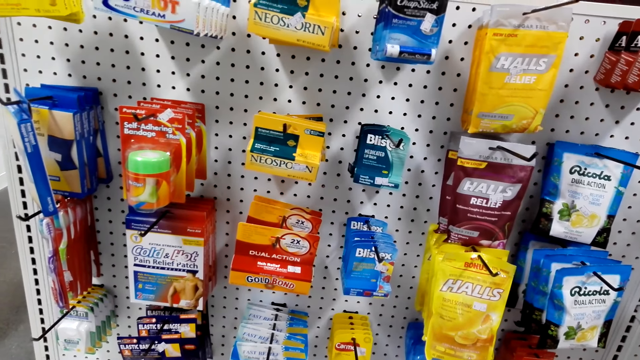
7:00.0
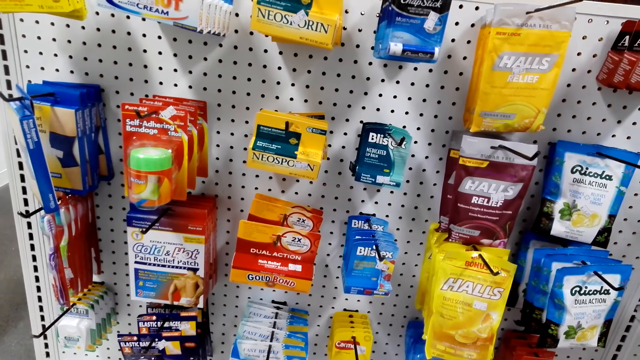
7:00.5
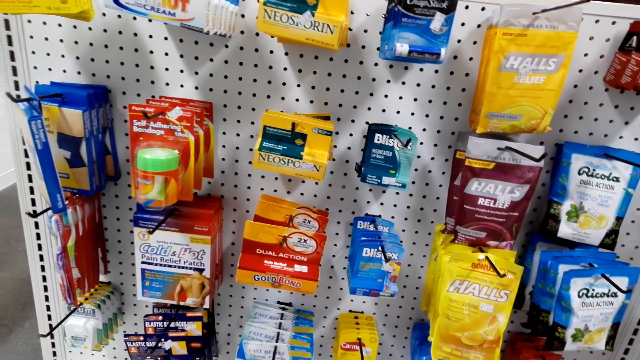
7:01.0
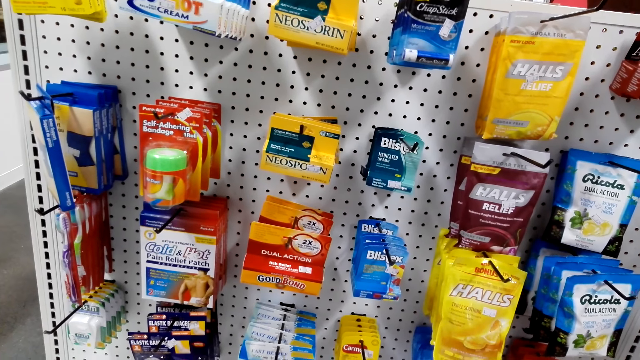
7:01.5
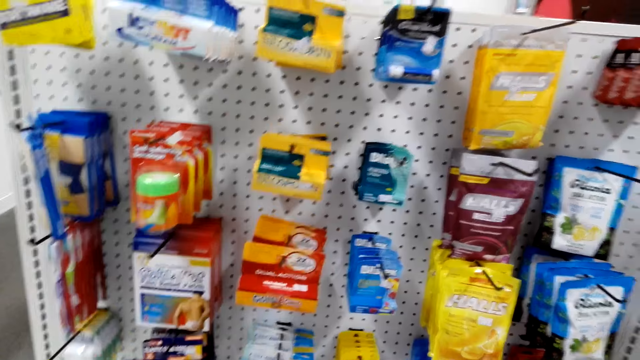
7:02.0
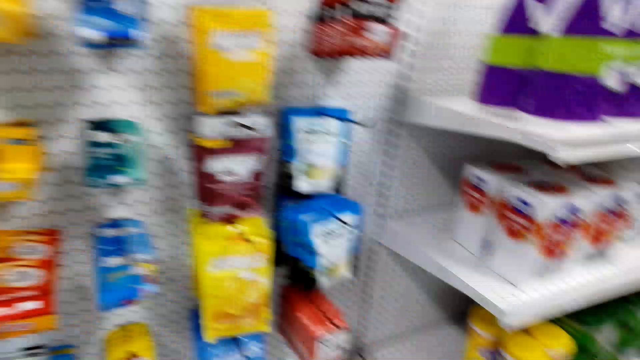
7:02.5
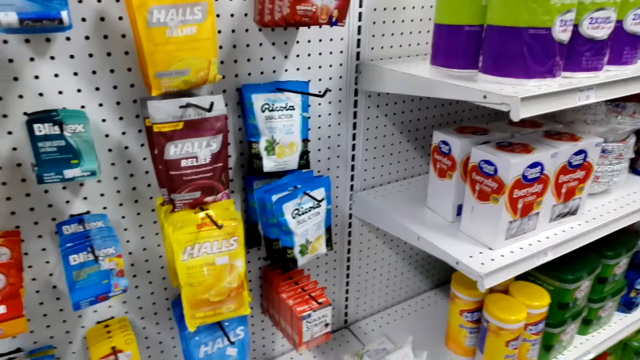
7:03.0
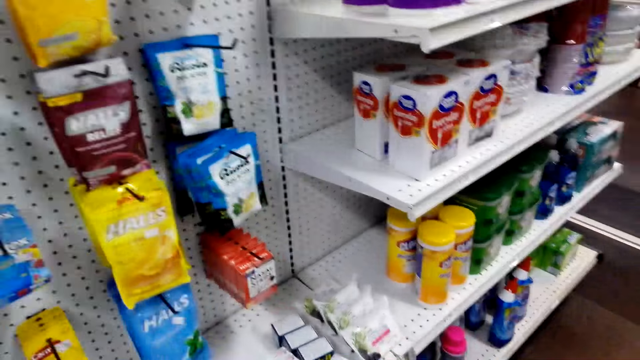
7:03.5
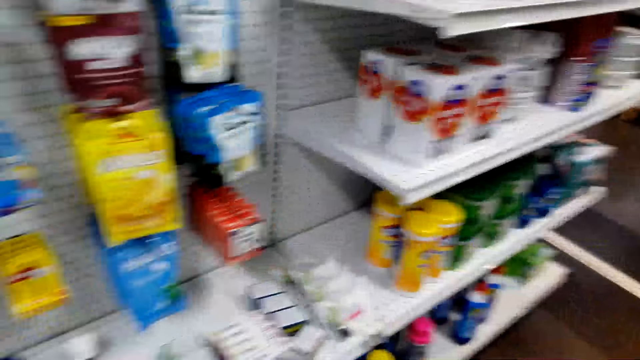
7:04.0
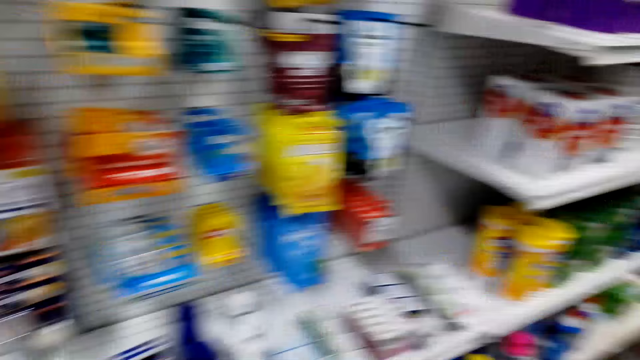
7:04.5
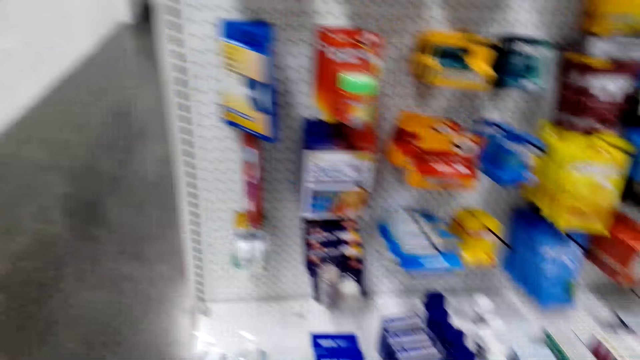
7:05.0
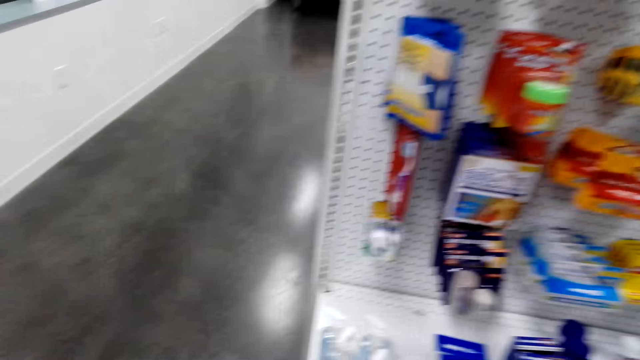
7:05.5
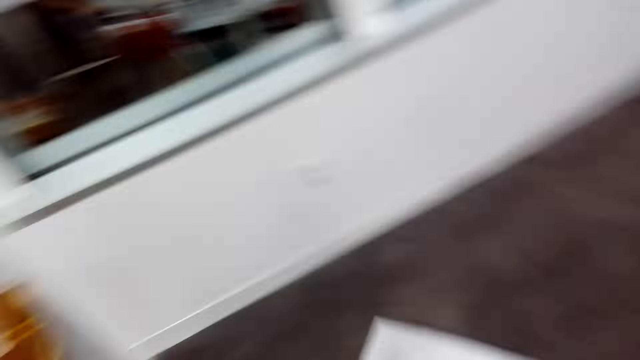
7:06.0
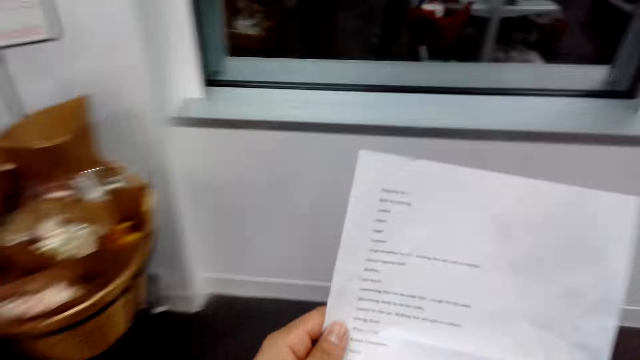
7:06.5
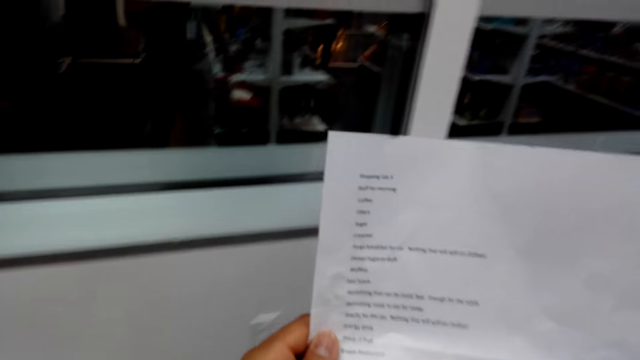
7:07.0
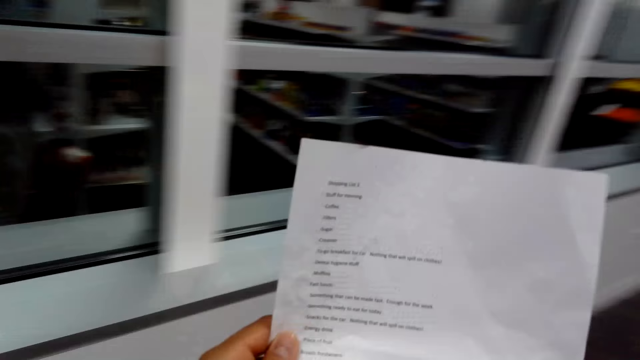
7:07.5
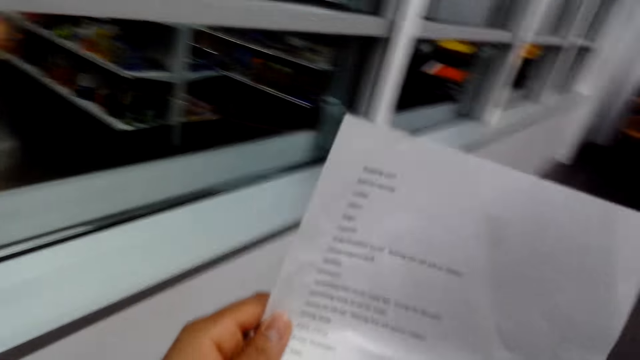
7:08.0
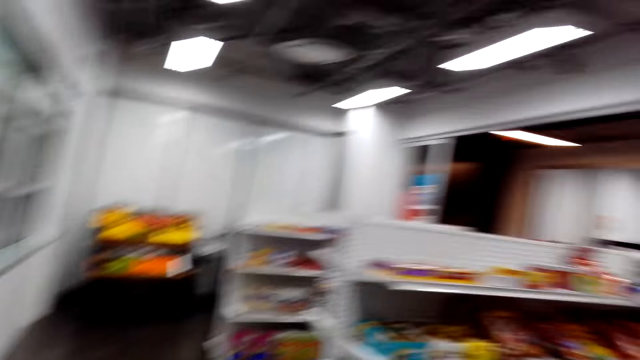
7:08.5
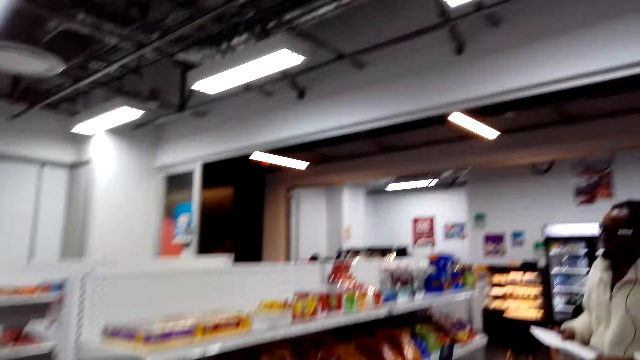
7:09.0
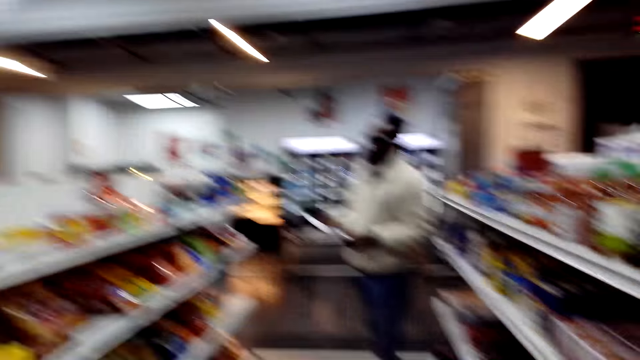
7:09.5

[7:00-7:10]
The camera wearer walks around. They lift the shopping list. They read the list.

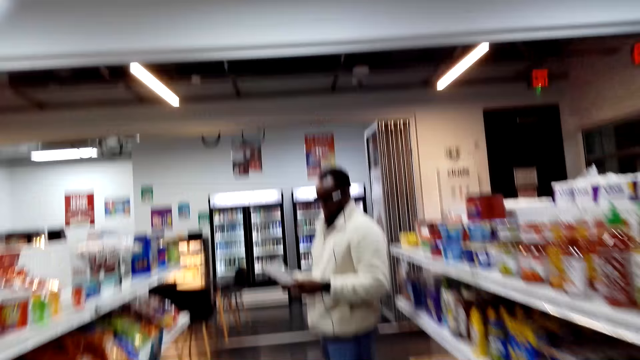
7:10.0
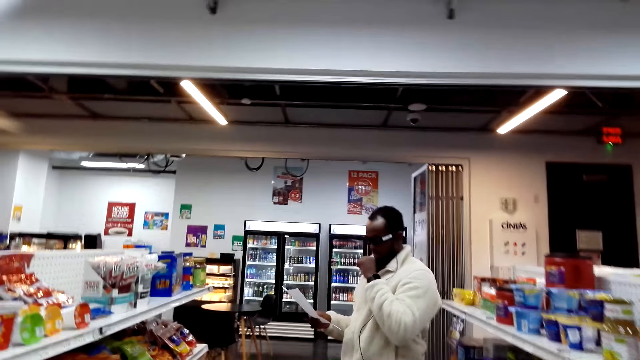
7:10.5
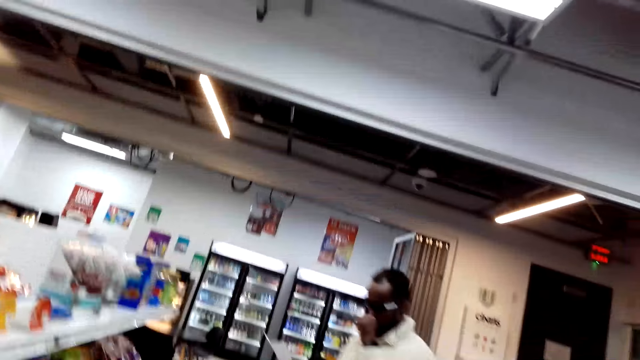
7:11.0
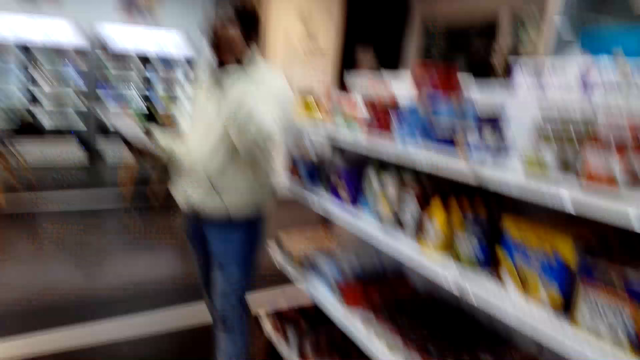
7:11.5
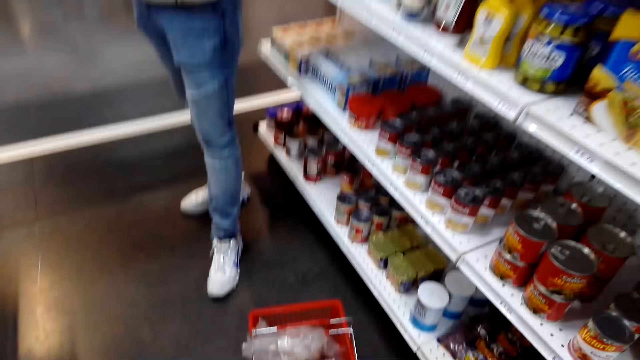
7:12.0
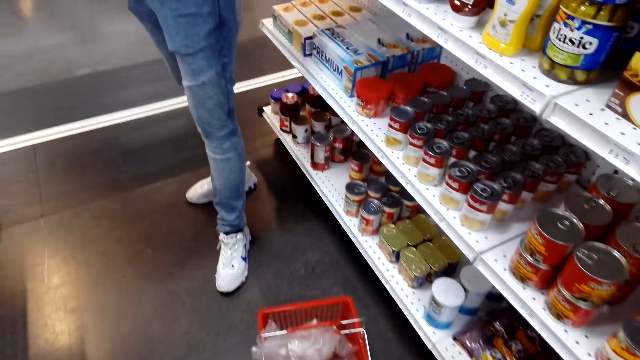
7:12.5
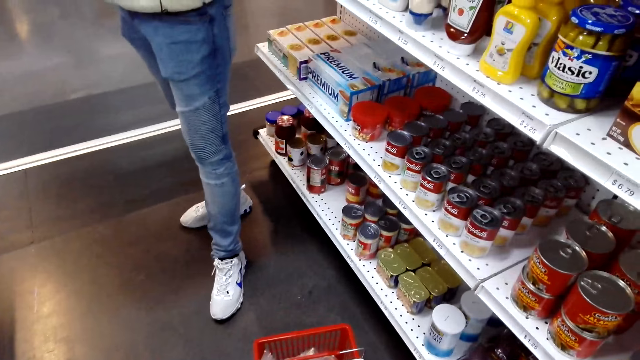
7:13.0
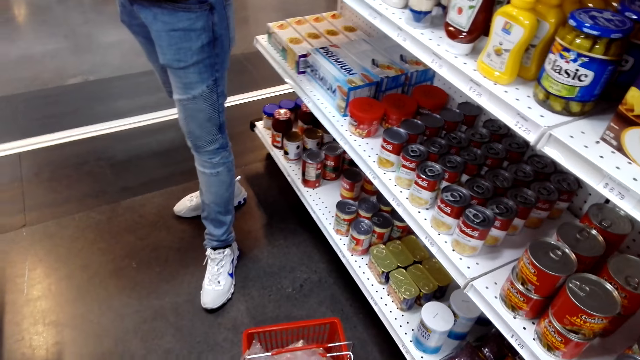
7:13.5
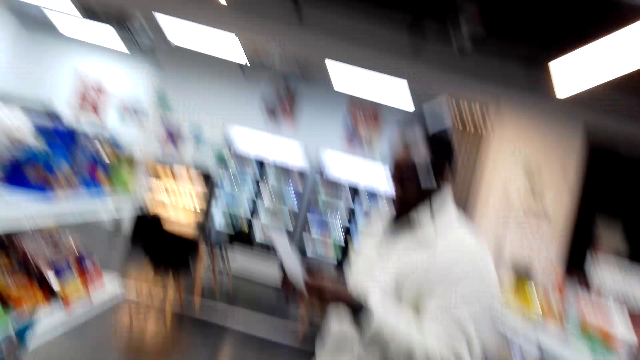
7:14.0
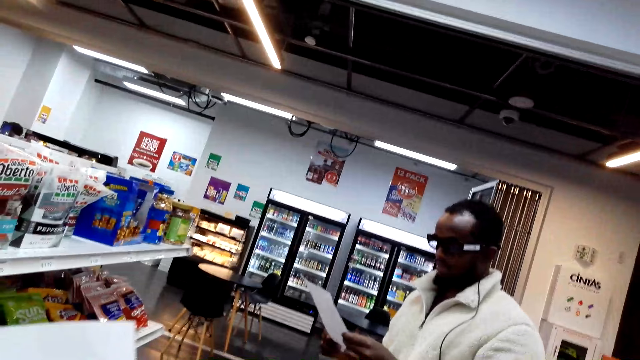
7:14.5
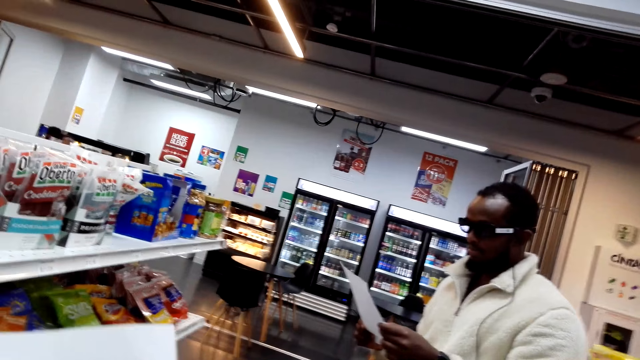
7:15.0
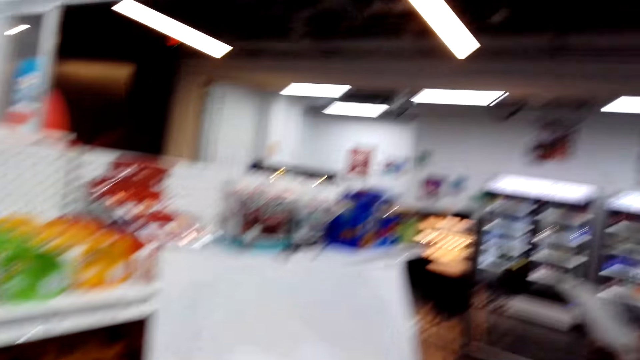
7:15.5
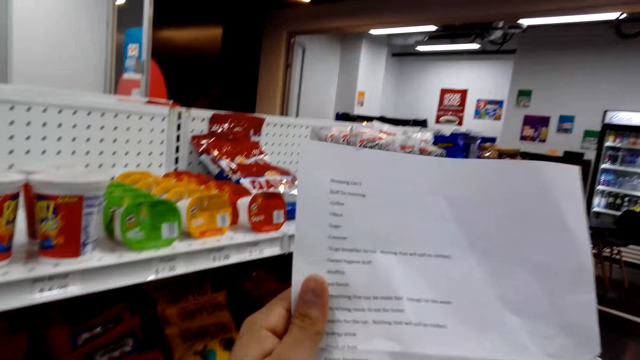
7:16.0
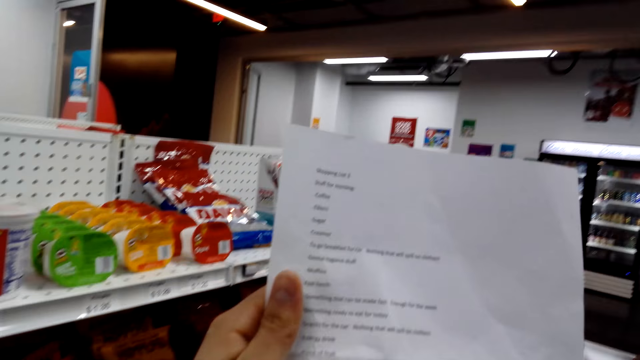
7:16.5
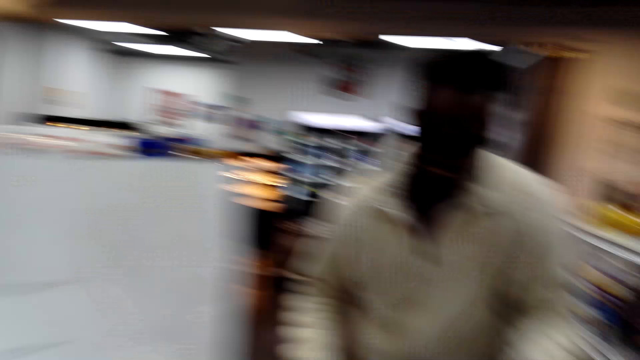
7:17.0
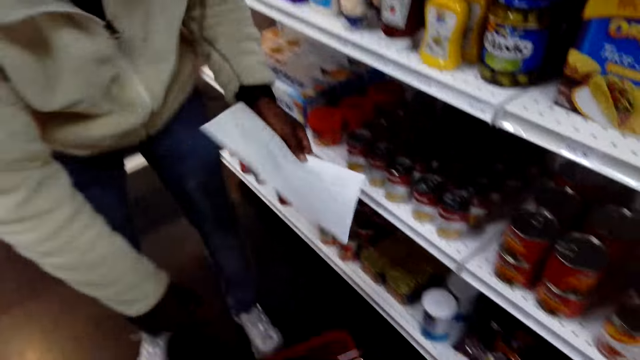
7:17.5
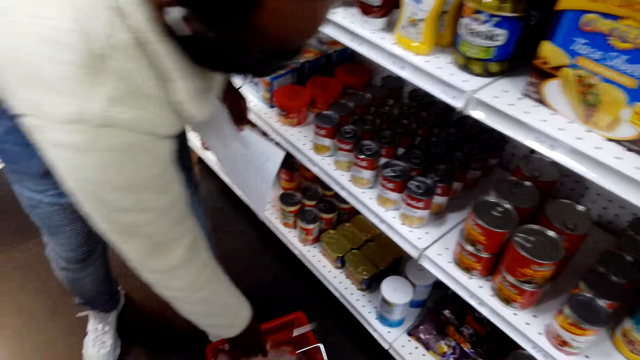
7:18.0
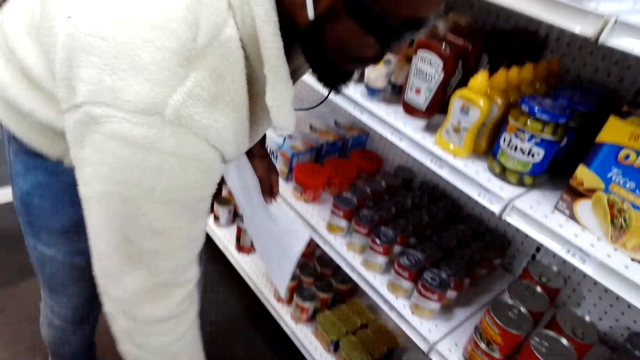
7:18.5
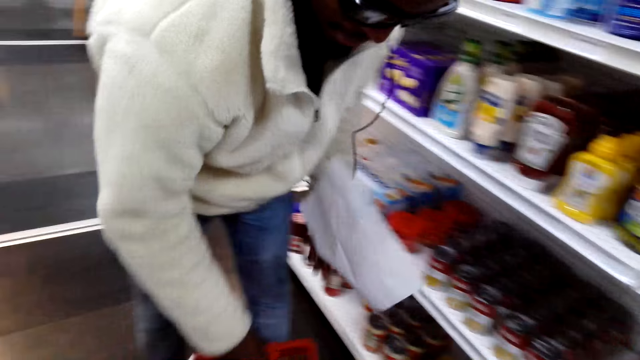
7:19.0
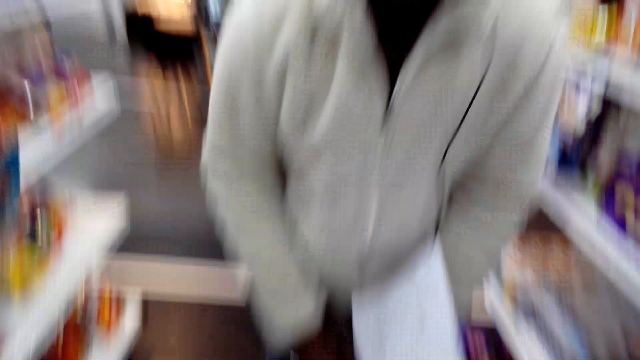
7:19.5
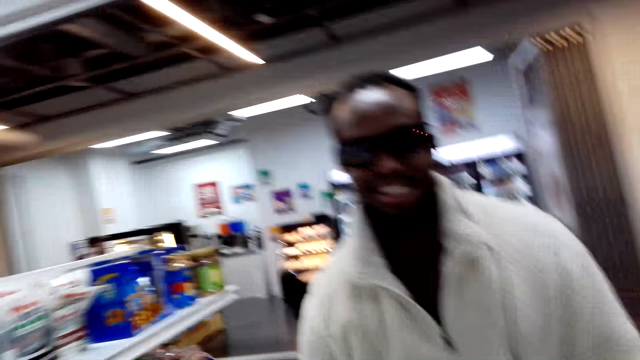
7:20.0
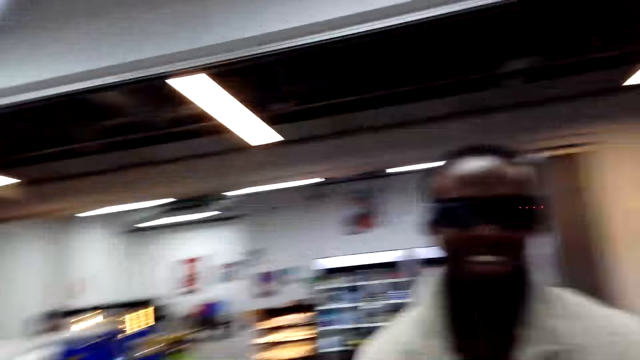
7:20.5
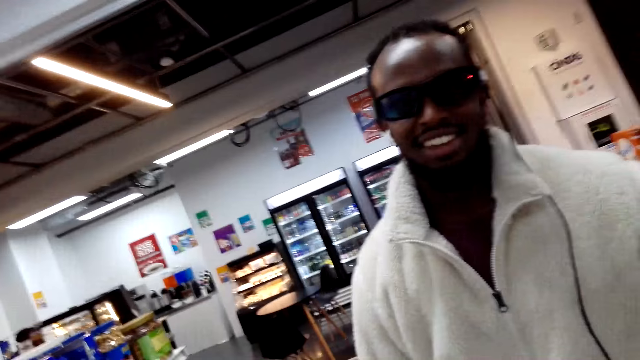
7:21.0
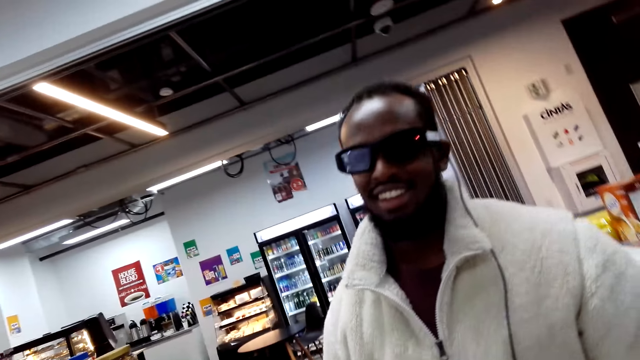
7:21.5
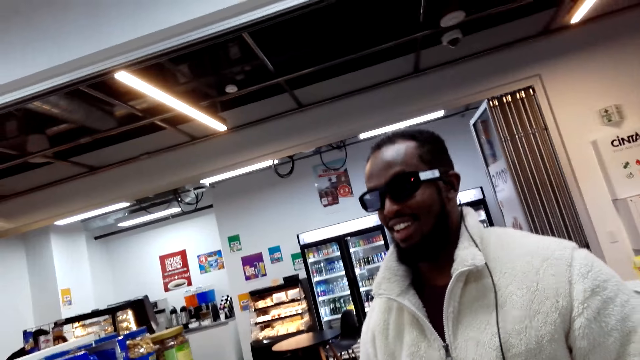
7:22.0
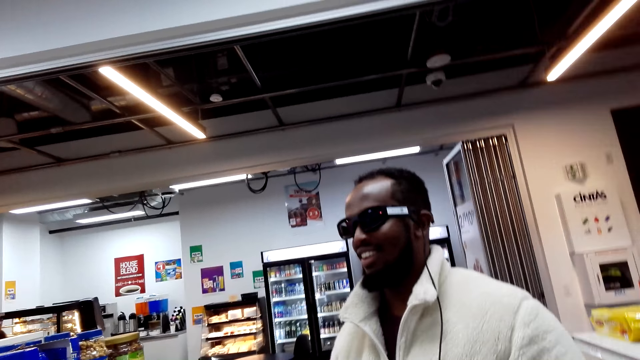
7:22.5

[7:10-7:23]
A man puts a hand on his mouth. The camera wearer interacts with the man. They hold a shopping list. They read the list. The man picks up the shopping list, picks up a shopping bucket and holds the shopping list.
